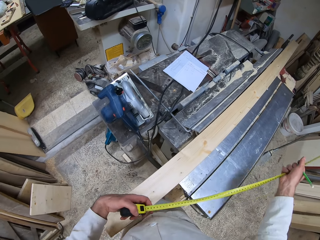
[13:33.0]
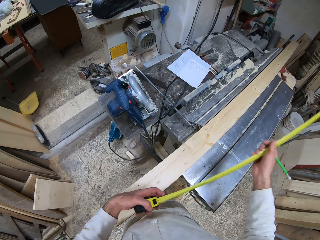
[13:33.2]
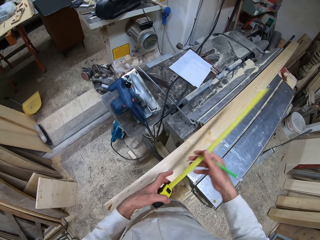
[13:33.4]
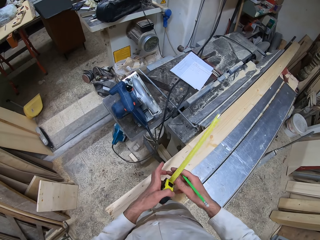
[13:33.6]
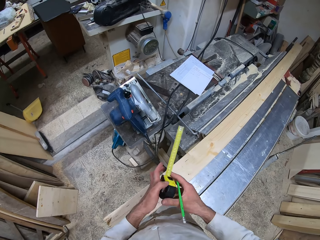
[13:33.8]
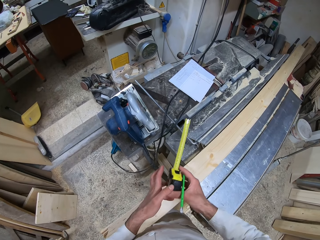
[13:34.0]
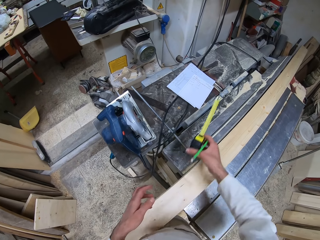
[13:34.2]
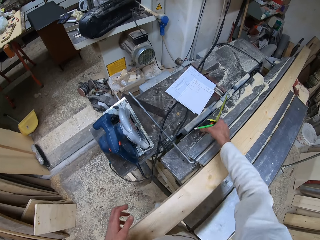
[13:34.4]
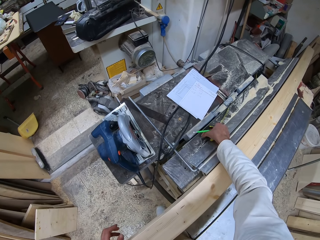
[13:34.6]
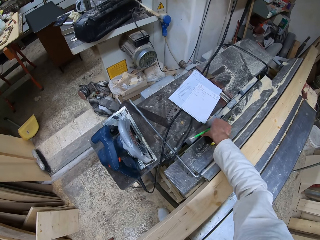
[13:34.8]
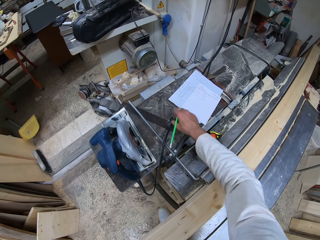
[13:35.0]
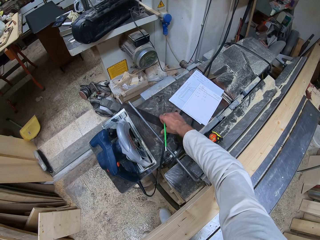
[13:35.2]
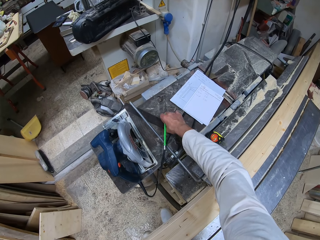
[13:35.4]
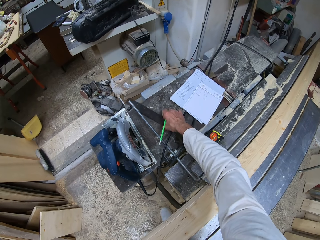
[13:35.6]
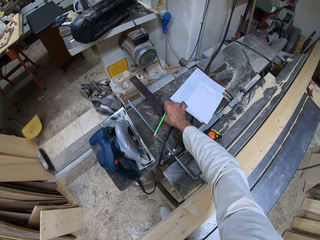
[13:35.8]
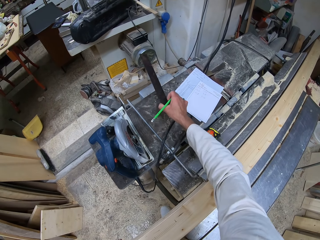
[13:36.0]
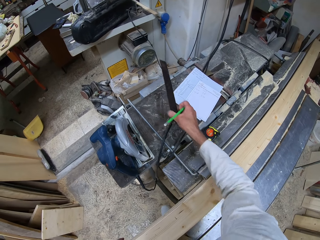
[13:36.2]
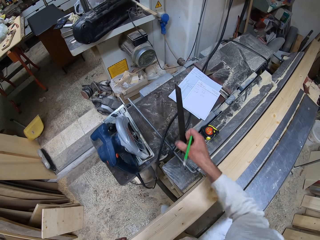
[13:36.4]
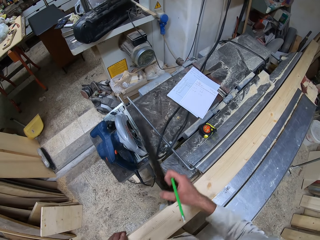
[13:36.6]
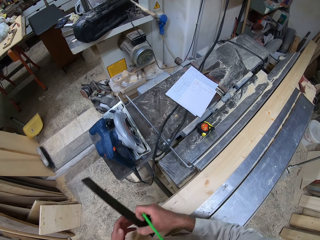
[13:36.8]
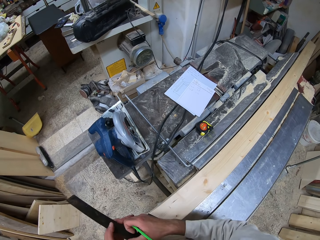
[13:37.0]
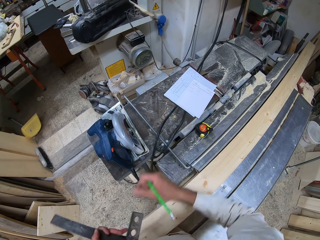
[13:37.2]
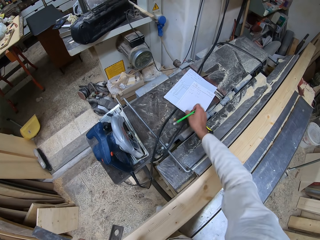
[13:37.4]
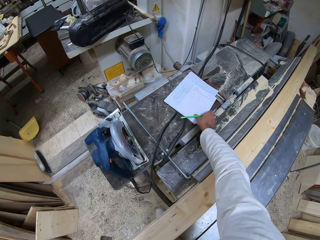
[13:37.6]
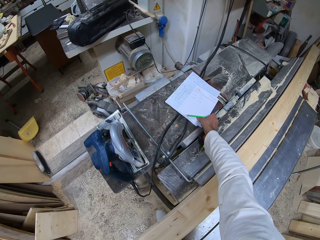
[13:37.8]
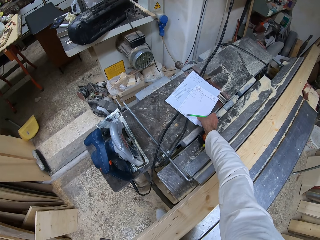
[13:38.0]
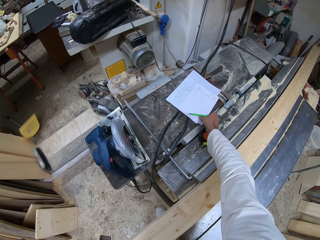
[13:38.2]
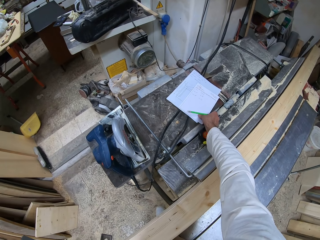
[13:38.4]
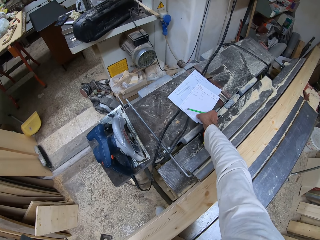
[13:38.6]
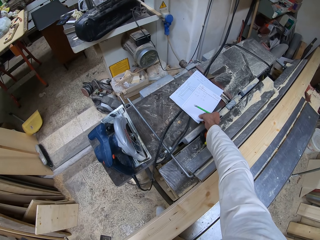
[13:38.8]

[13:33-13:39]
The camera wearer drops the tape measure on the metal workbench with his right hand. He picks up a try square from the metal workbench with his right hand. He transfers the try square from his right hand to his left hand. He touches the paper with the manual. He moves the white jotter on the white paper with his right hand.

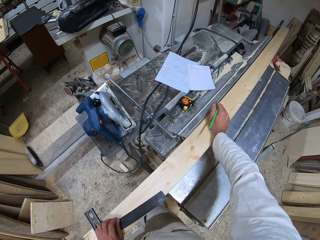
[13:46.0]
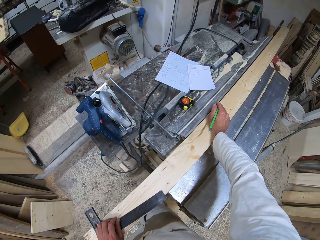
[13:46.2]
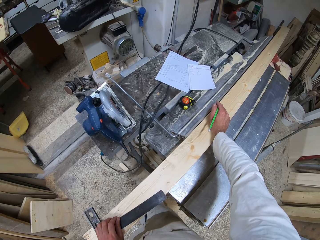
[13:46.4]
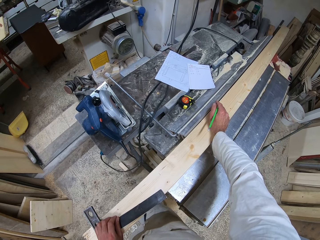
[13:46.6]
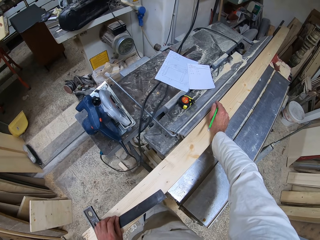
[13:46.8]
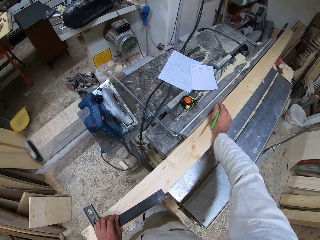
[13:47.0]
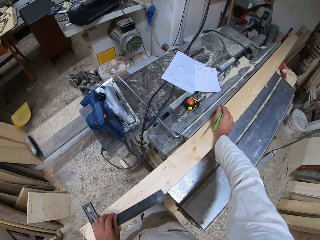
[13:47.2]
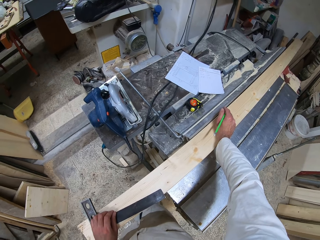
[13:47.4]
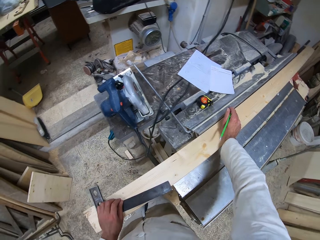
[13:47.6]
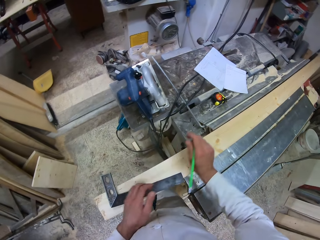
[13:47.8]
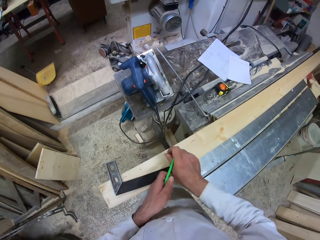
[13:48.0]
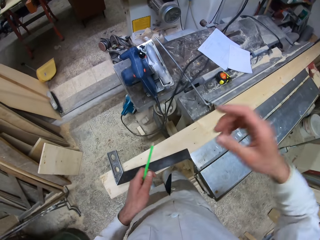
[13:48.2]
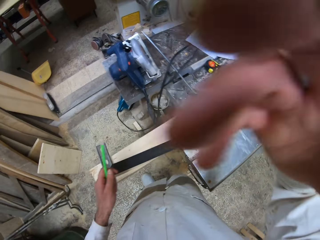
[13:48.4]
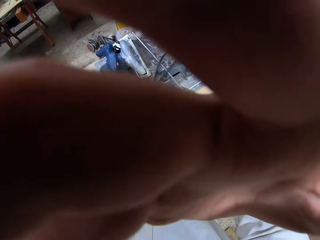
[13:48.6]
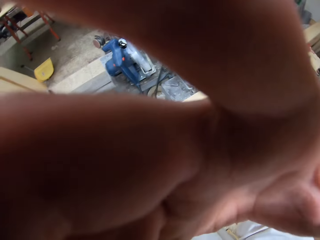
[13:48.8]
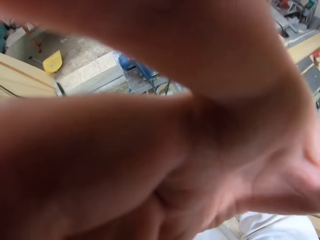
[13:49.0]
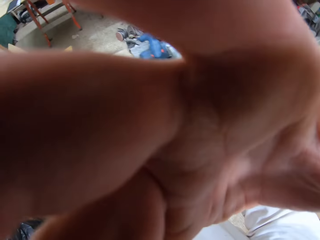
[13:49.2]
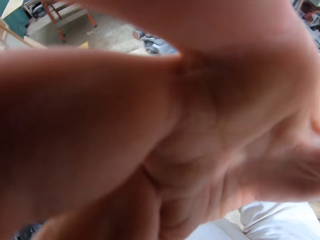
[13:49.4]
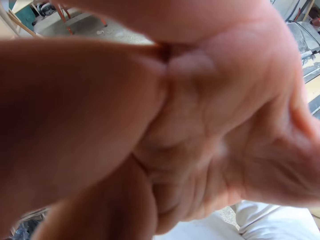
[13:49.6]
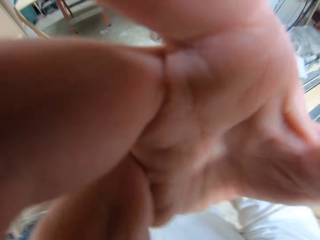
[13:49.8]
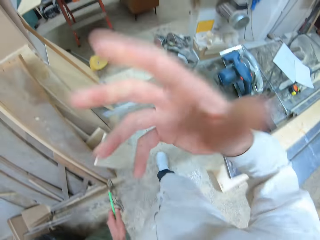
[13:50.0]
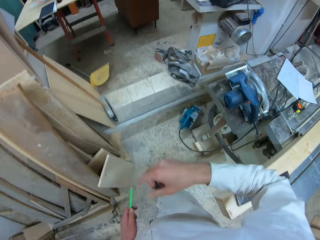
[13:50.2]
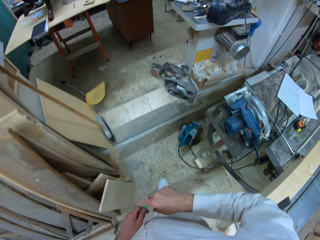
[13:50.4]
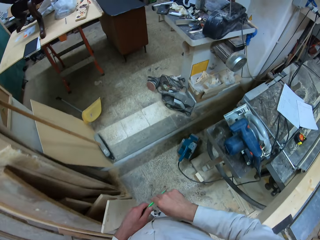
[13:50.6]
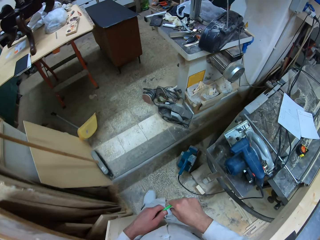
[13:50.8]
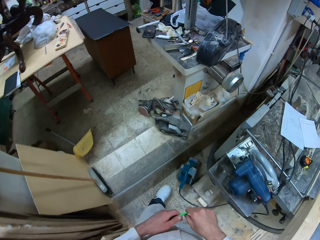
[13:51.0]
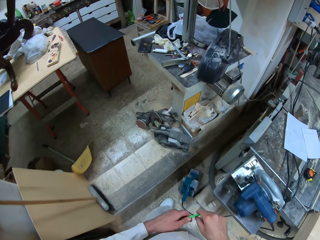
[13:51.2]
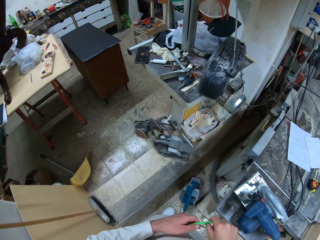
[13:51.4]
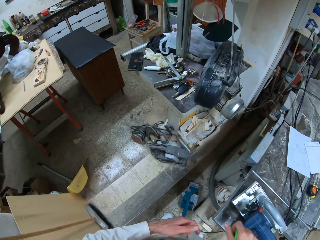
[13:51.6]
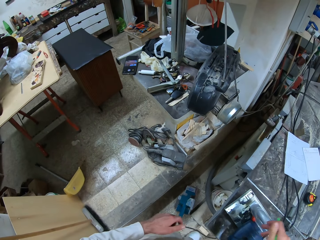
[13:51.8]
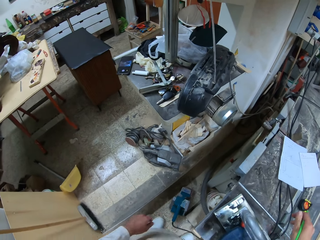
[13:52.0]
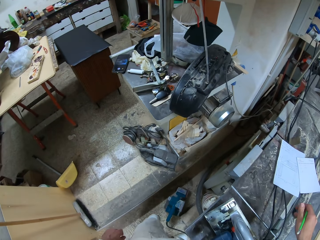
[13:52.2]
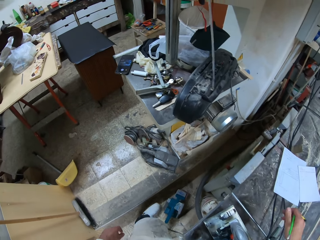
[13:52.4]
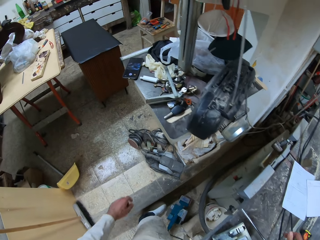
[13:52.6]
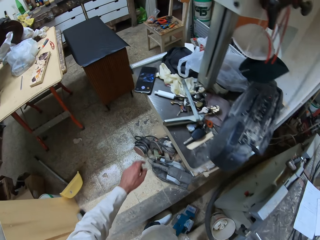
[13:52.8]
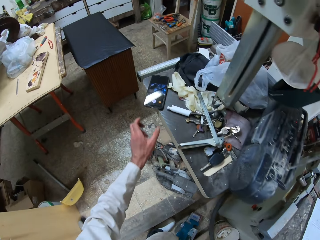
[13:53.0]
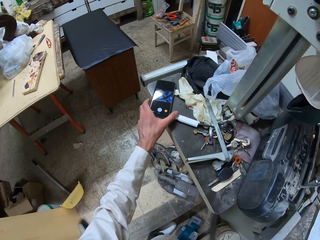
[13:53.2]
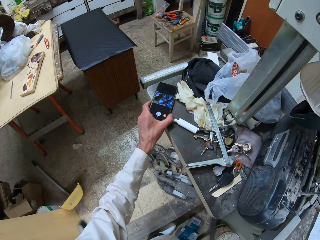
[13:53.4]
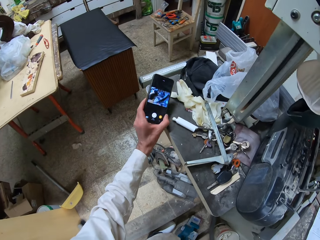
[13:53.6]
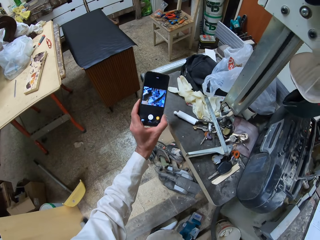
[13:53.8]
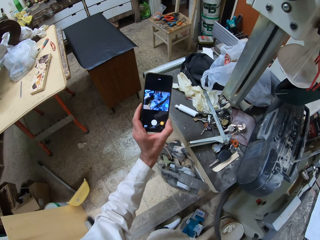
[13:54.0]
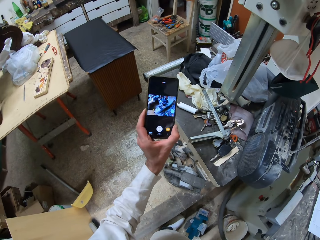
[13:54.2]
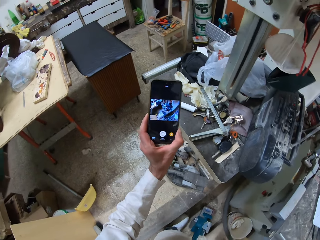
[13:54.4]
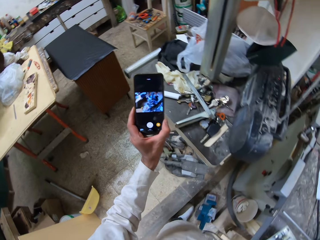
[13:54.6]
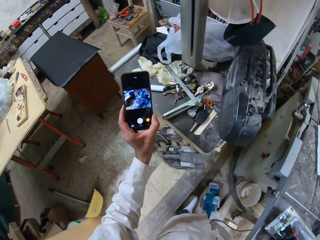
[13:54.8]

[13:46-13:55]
The camera wearer moves the pencil from his right hand to his left hand. He raises up his right hand. He adjusts the camera. He walks in the workshop. He moves towards a phone. He exchanges the hand holding the pencil. He picks up the phone from a metal stand with his left hand. He checks his cellphone.
